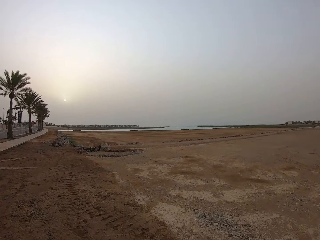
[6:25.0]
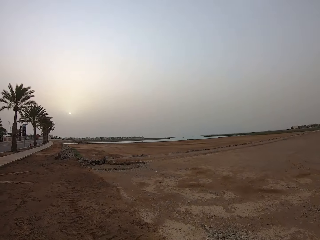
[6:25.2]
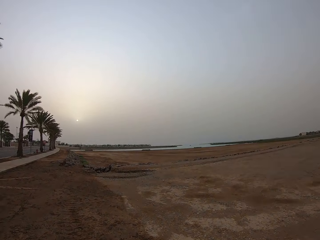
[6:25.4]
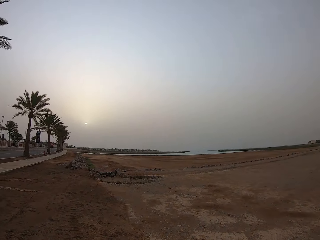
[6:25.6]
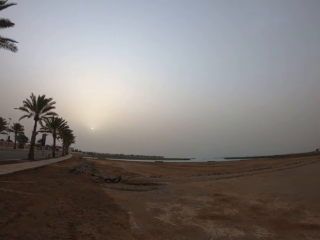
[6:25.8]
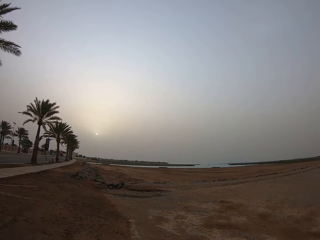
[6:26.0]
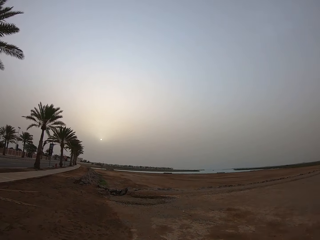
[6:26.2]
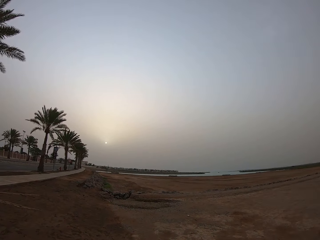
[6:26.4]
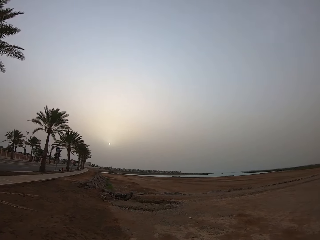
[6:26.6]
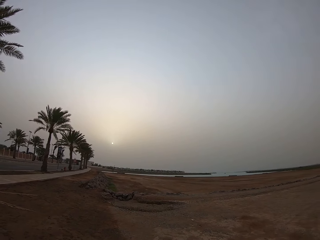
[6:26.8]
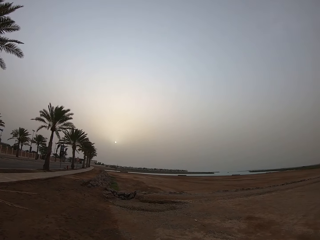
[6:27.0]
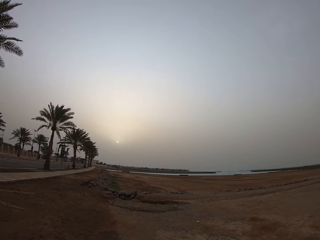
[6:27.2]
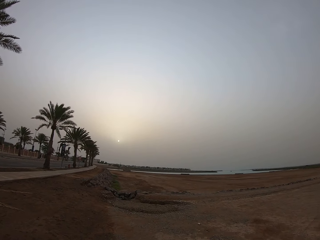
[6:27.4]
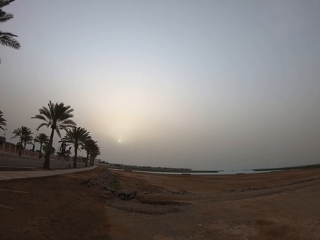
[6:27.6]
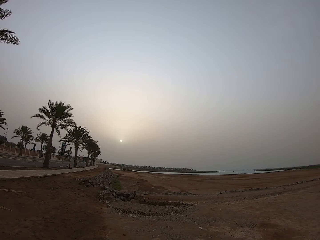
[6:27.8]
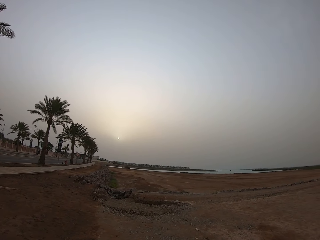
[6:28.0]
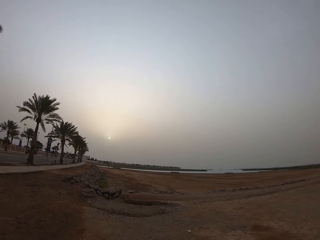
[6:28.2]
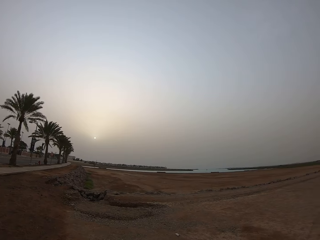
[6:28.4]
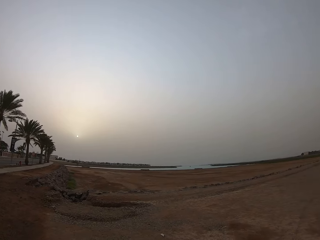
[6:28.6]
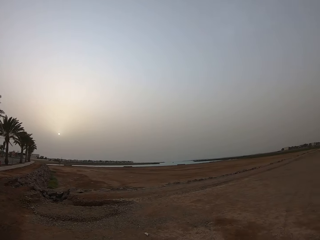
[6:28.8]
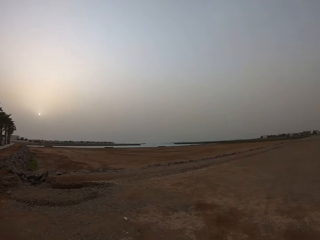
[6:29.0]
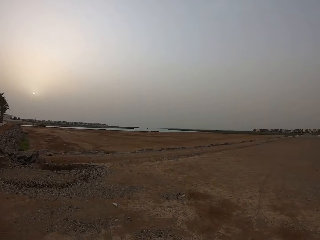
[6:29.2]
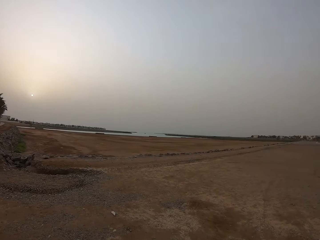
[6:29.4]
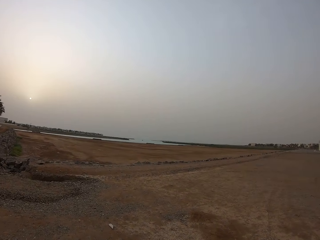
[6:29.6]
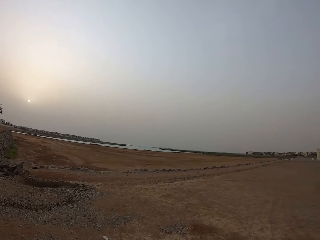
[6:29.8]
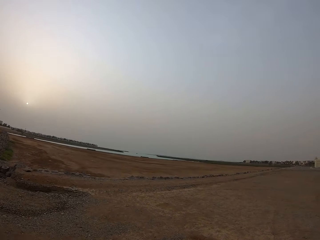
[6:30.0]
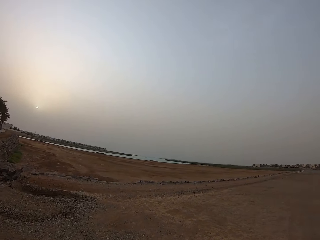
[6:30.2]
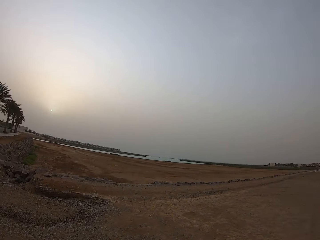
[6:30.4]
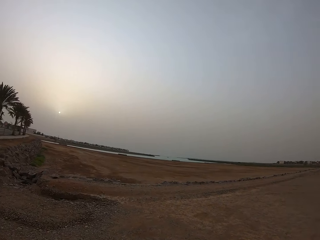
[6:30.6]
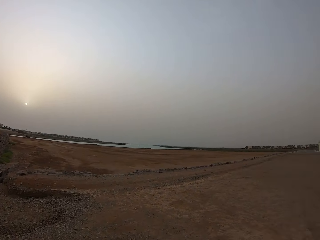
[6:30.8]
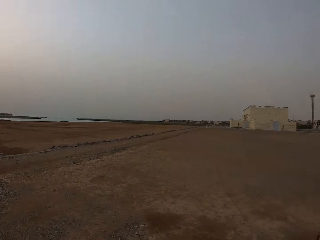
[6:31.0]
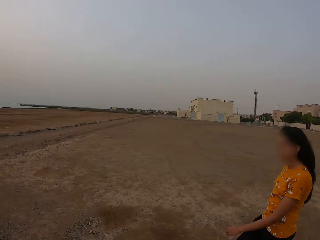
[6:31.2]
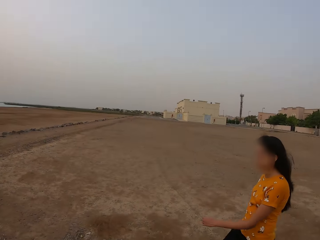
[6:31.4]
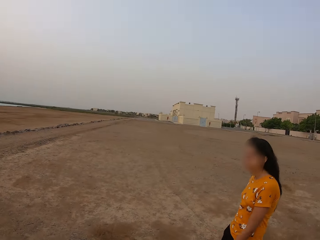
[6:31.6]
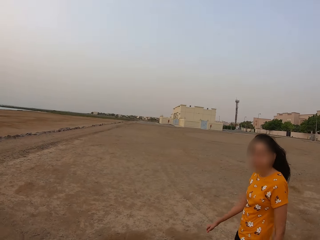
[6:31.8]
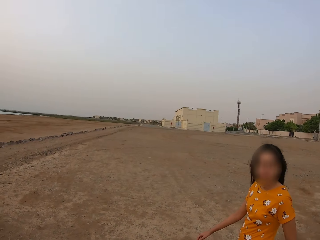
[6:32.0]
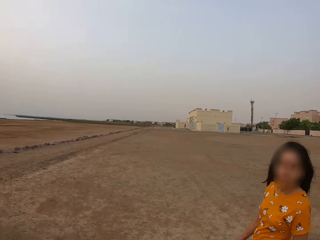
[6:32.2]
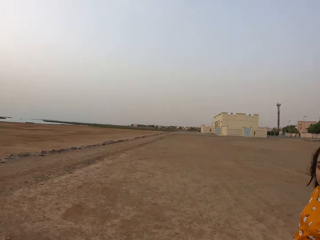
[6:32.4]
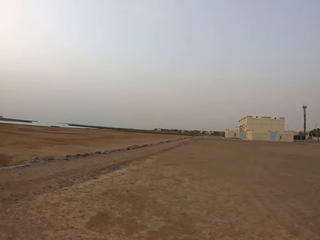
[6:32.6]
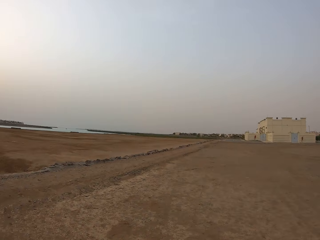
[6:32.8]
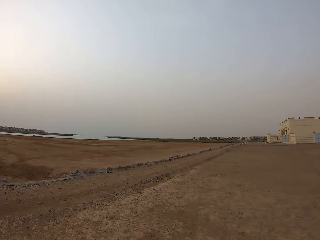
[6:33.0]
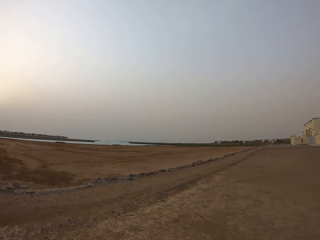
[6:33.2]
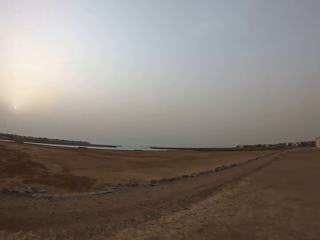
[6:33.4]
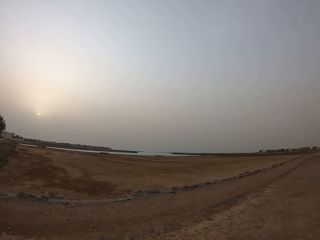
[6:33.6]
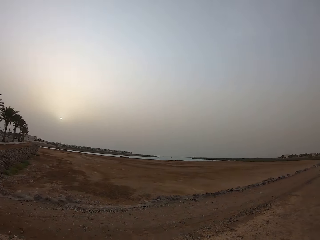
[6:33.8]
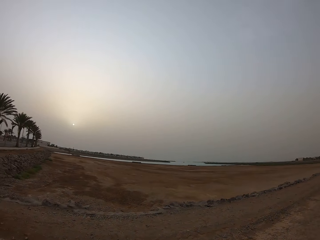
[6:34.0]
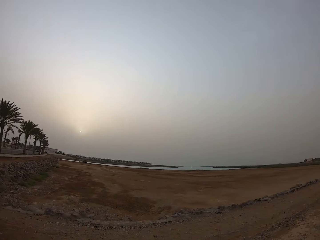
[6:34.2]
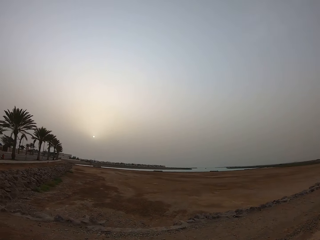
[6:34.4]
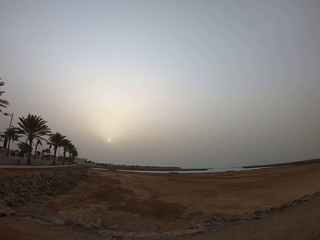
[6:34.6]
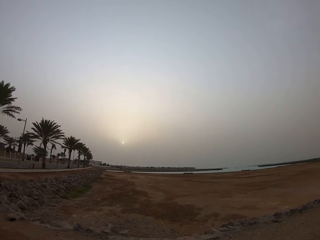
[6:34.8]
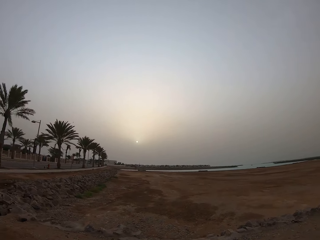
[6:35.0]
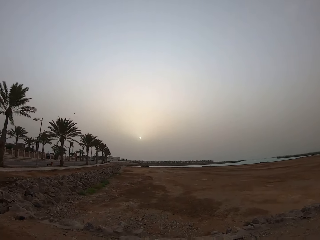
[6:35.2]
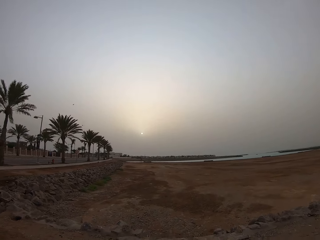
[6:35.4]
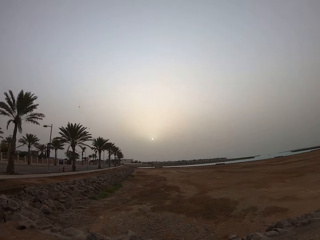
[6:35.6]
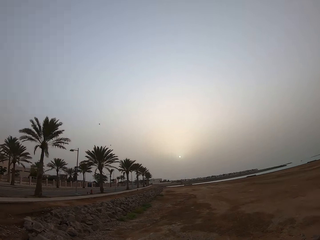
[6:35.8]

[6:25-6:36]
The camera wearer looks at the moon. The lady walks on the field. The camera wearer looks at the lady. They walk on the field.

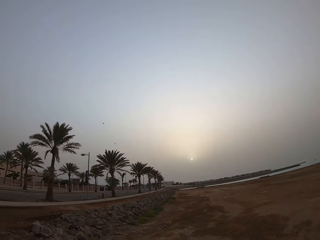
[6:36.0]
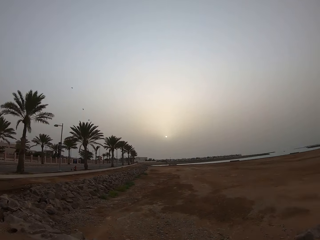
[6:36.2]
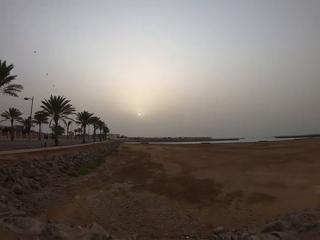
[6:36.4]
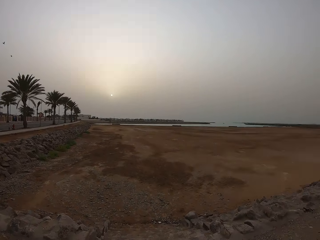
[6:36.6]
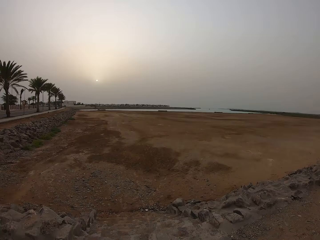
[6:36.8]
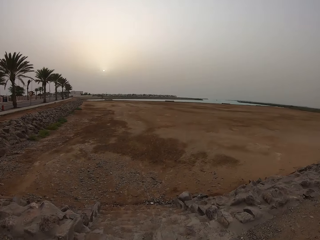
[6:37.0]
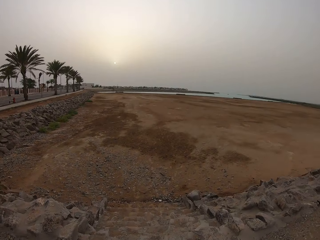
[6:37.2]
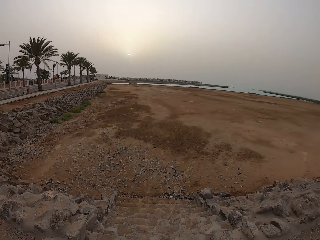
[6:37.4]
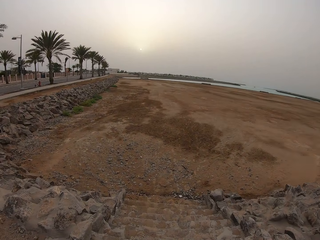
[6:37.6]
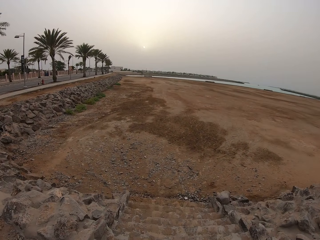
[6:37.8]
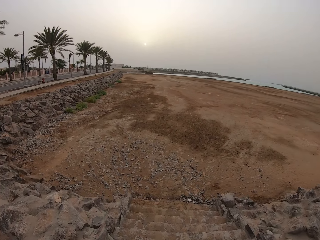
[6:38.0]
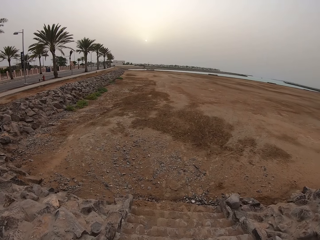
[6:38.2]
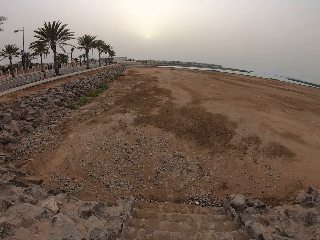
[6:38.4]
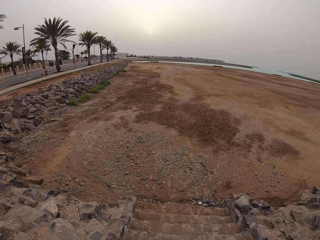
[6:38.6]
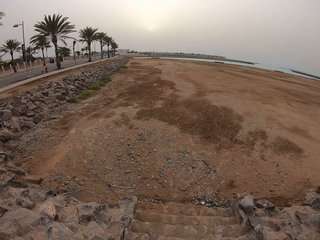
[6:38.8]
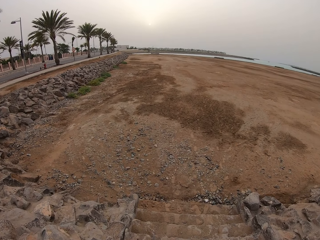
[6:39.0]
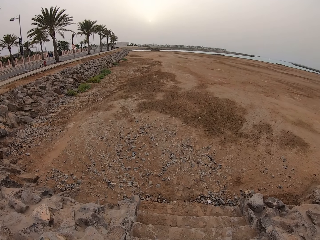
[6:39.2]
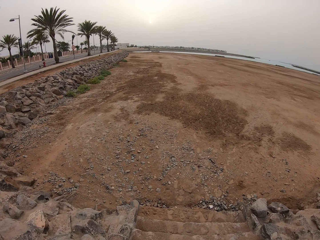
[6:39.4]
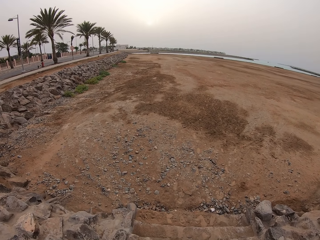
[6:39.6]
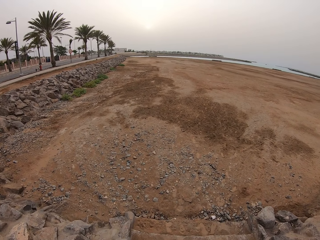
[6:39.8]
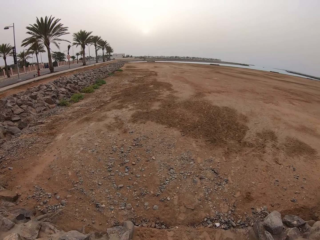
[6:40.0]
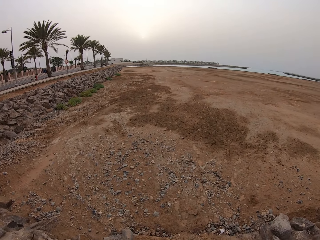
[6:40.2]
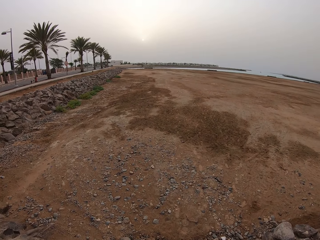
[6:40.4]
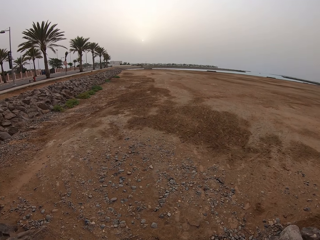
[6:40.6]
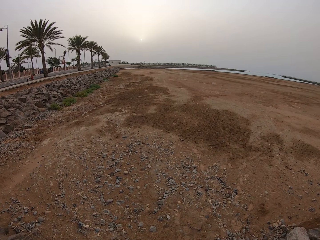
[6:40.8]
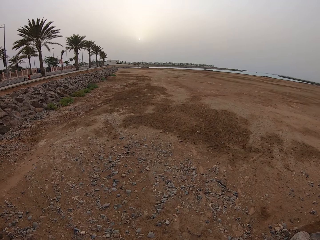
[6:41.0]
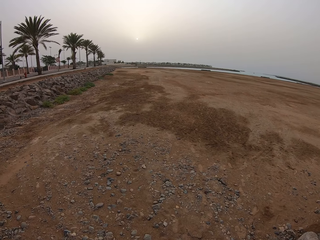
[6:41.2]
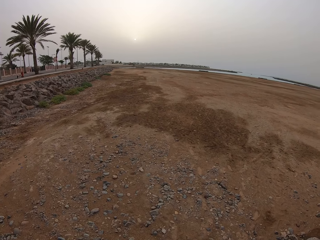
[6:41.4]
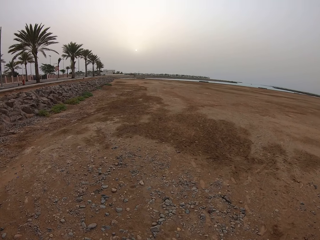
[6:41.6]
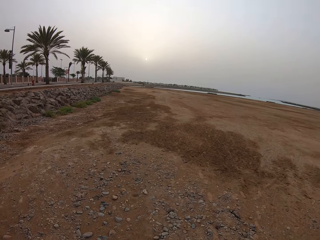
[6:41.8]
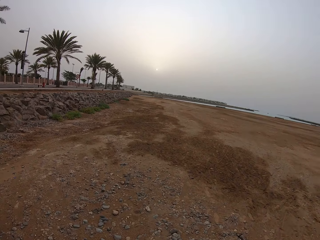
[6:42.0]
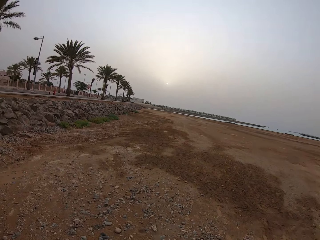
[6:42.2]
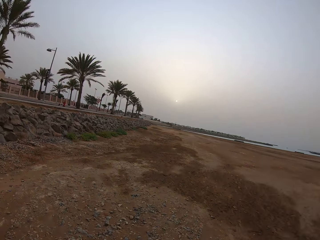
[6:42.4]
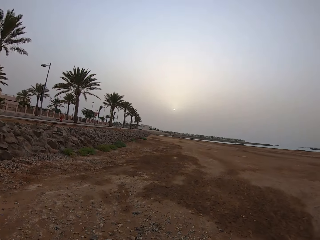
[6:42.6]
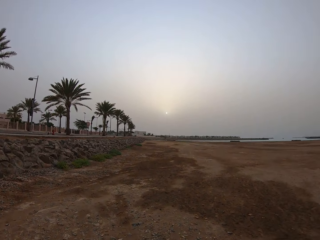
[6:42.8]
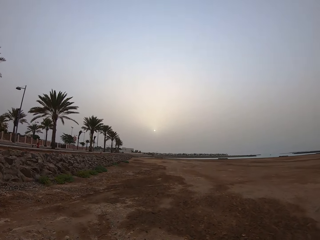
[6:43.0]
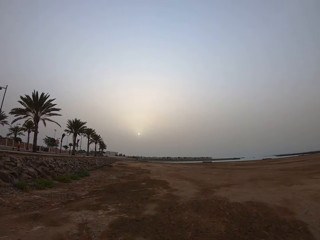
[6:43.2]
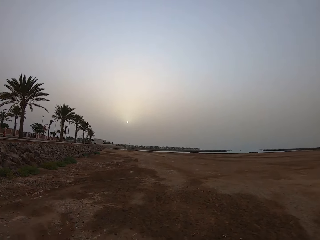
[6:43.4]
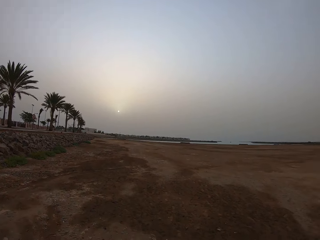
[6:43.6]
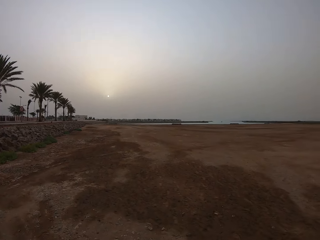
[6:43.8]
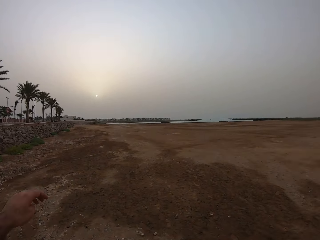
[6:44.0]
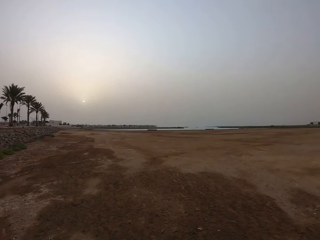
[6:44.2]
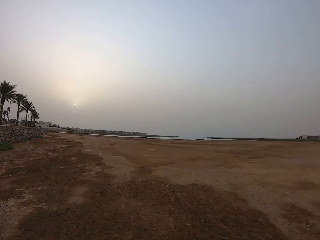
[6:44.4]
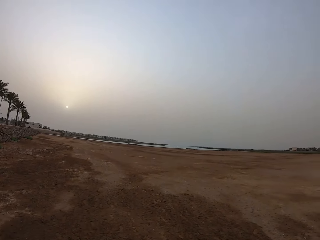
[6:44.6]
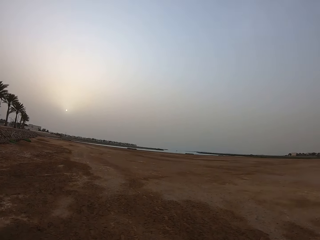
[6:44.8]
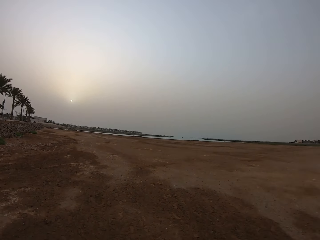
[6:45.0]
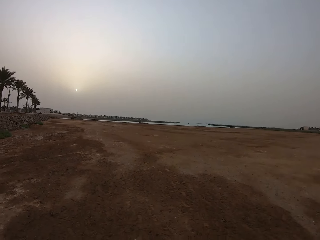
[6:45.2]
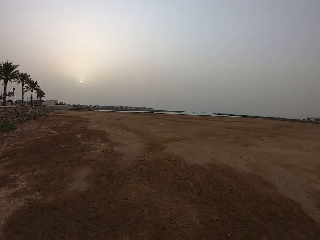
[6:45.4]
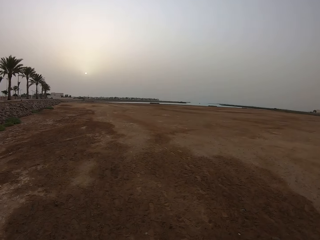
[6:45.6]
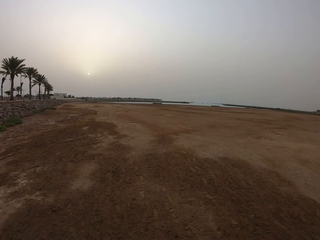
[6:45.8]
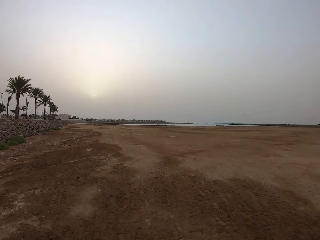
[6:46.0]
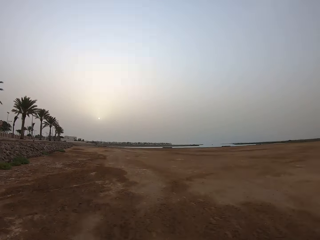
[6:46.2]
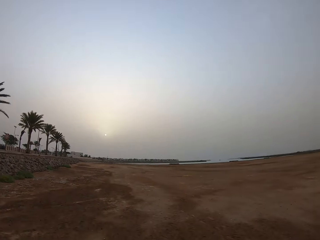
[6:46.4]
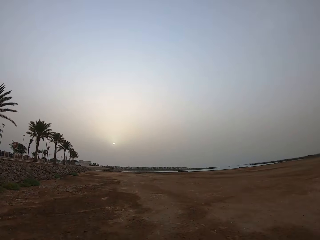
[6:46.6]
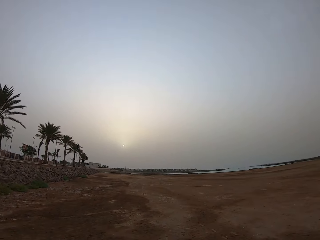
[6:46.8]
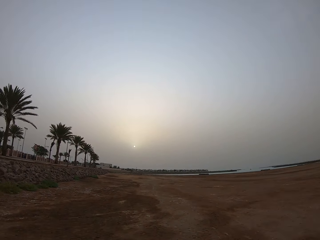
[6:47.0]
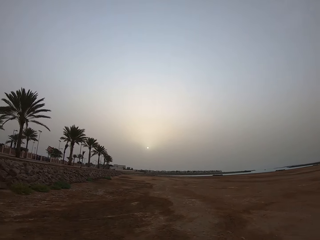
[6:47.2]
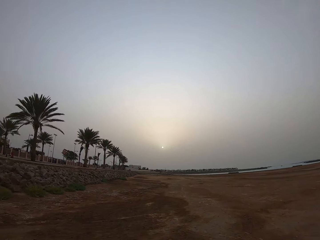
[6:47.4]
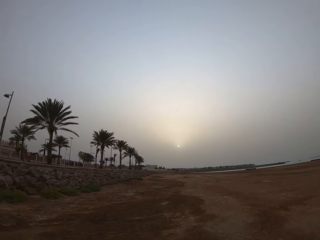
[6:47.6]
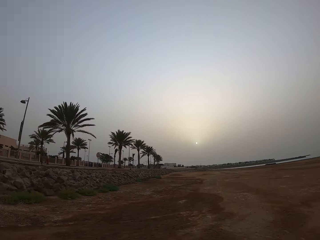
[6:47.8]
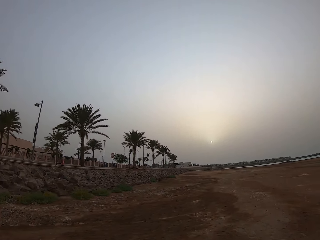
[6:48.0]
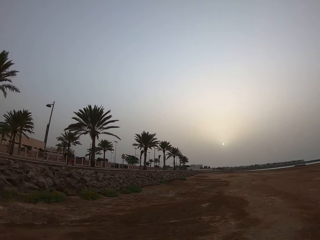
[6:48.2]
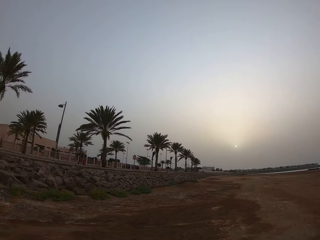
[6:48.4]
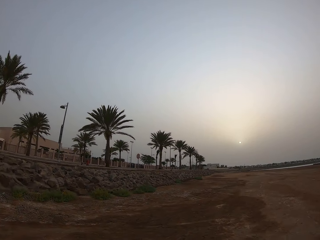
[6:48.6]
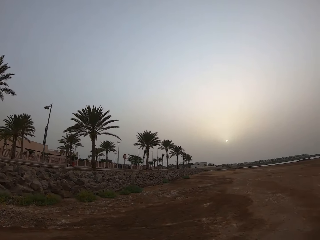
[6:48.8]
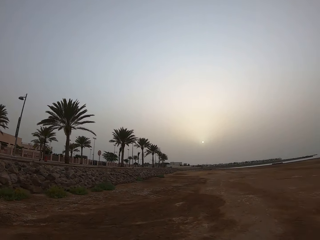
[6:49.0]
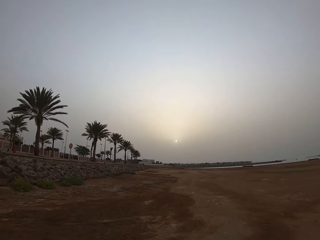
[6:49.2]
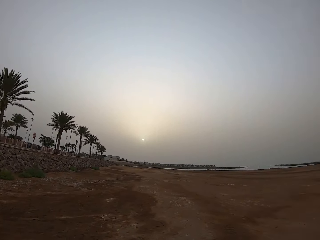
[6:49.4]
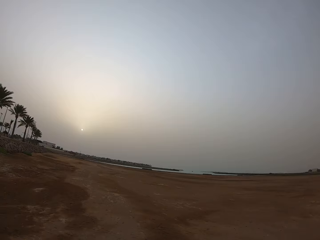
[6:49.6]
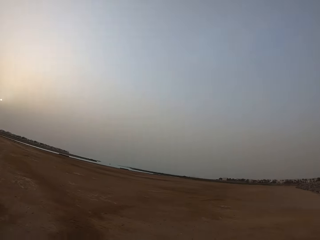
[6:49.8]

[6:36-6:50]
The camera wearer climbs down the stairs. They walk on the stairs. They walk on the field. They look around.
